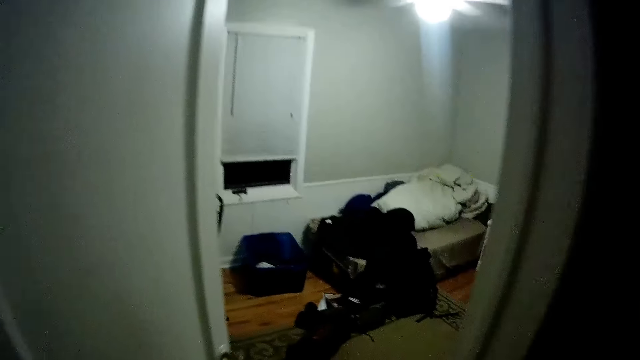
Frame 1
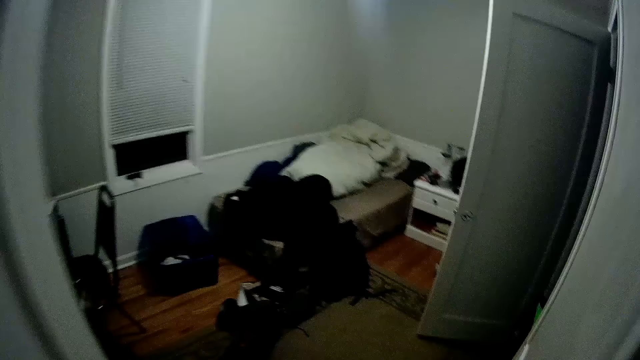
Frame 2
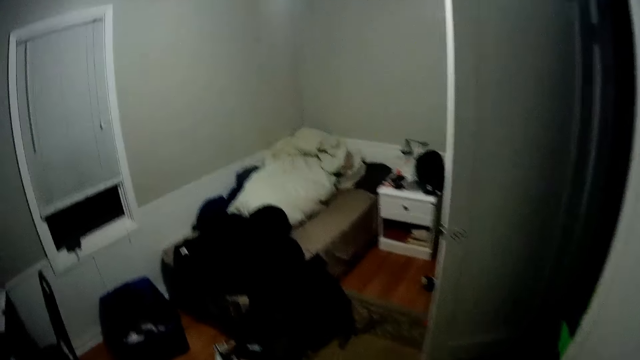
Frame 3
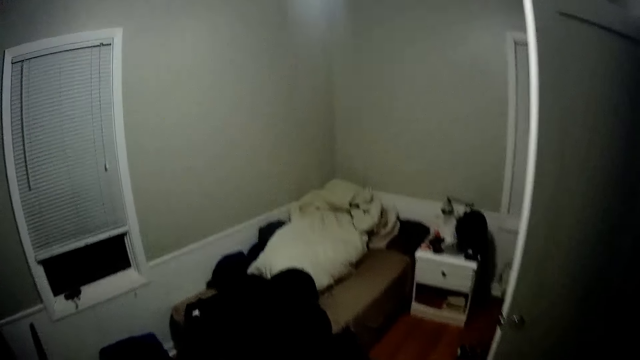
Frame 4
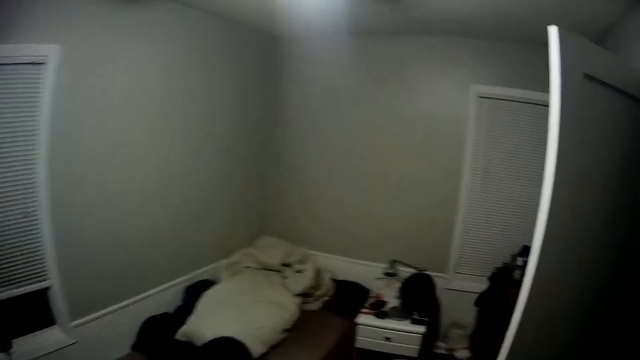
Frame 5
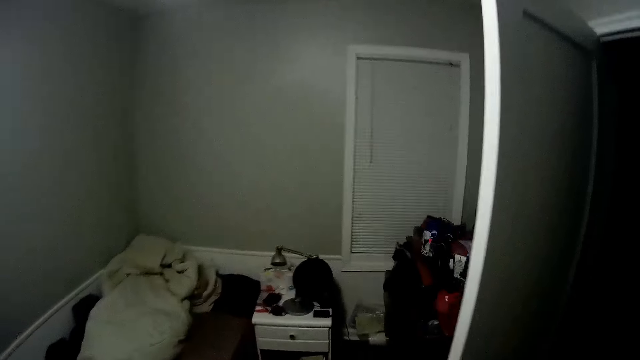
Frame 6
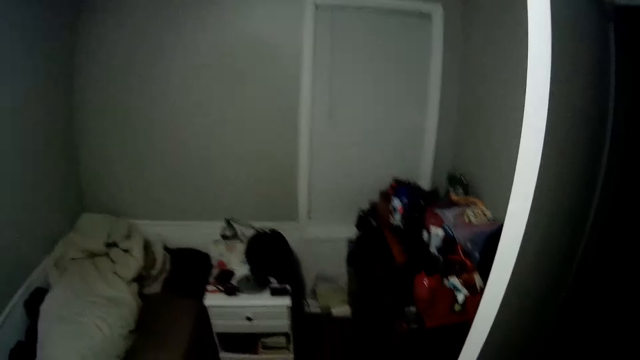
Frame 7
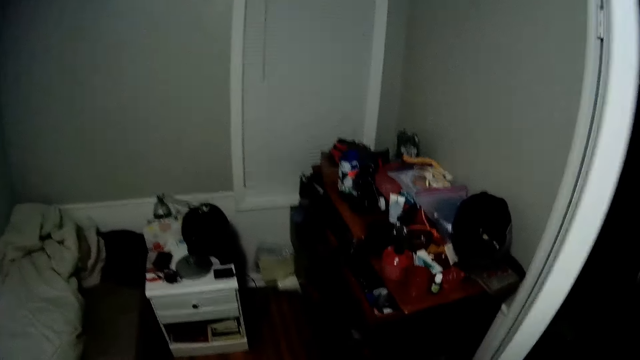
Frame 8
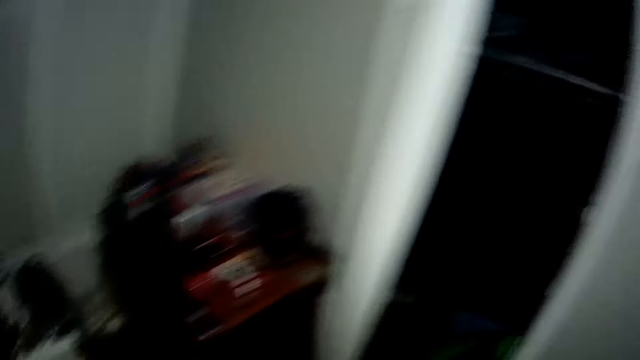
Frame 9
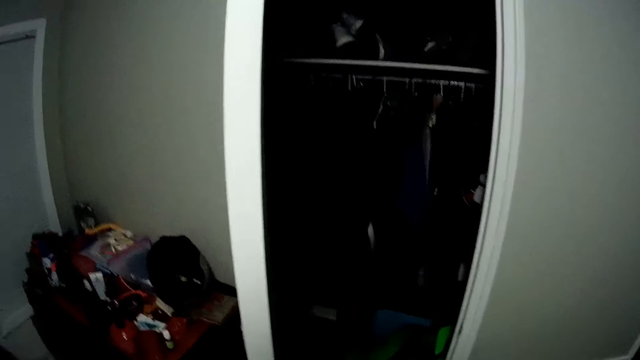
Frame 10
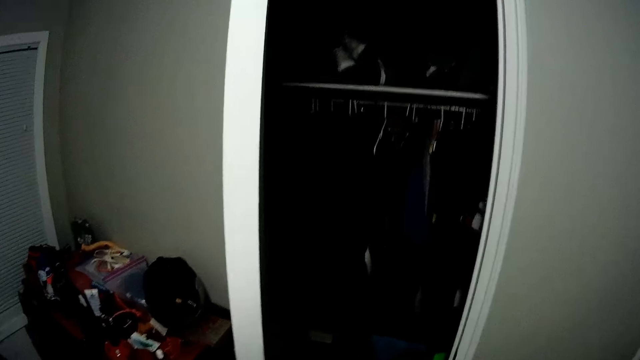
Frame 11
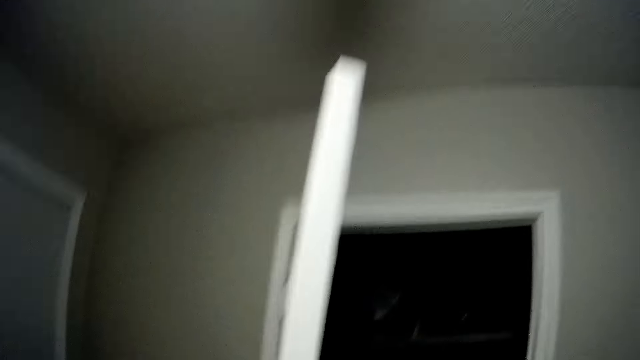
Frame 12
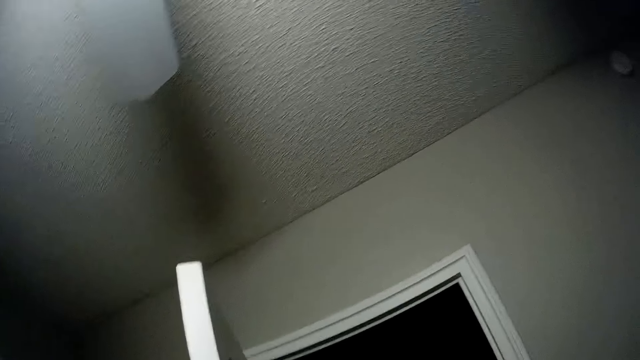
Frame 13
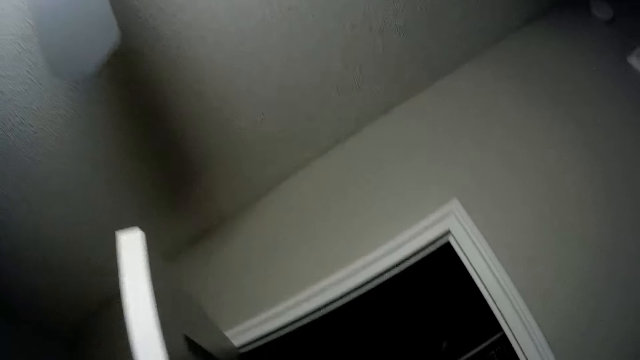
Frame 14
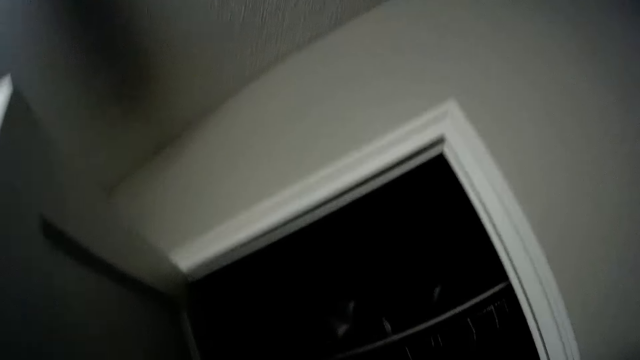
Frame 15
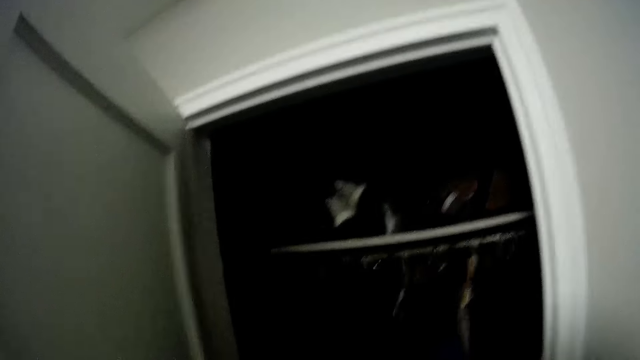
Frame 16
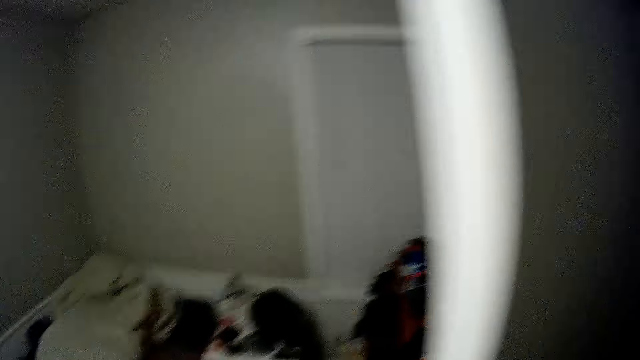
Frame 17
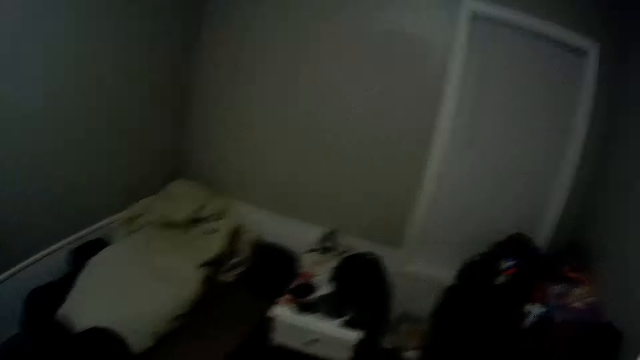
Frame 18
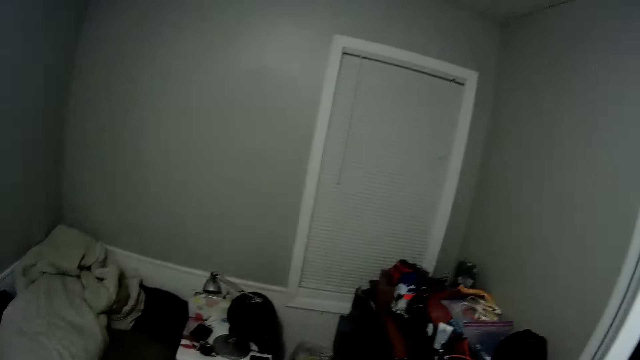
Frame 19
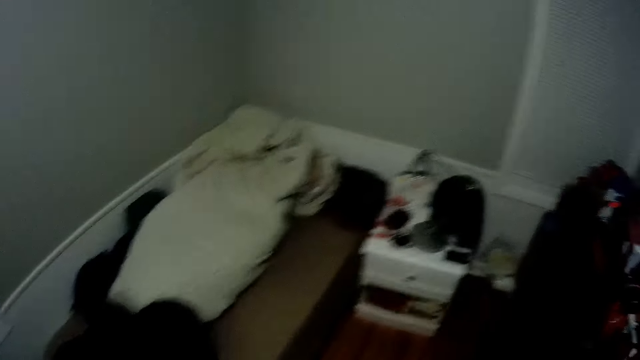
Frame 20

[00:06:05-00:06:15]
The camera wearer looks around.

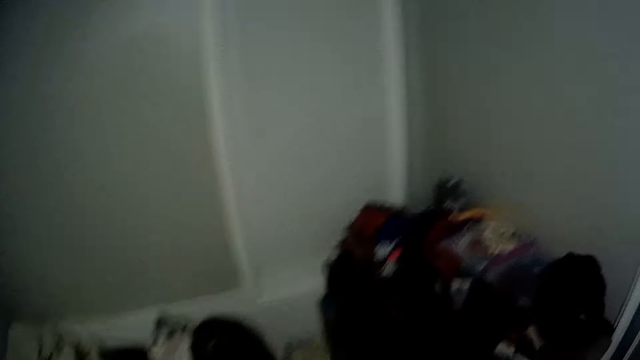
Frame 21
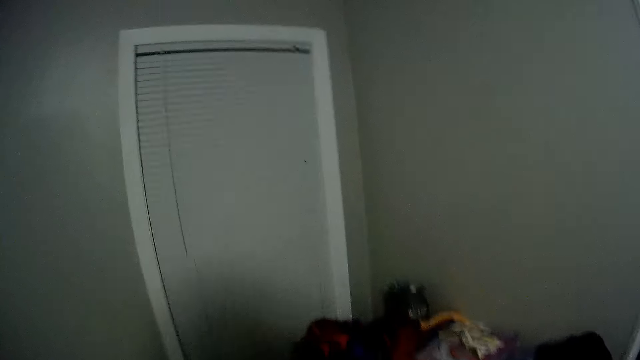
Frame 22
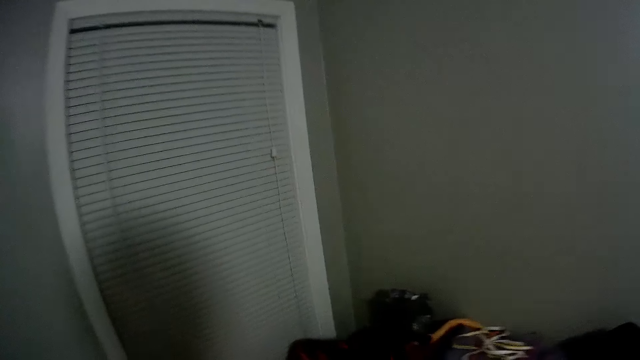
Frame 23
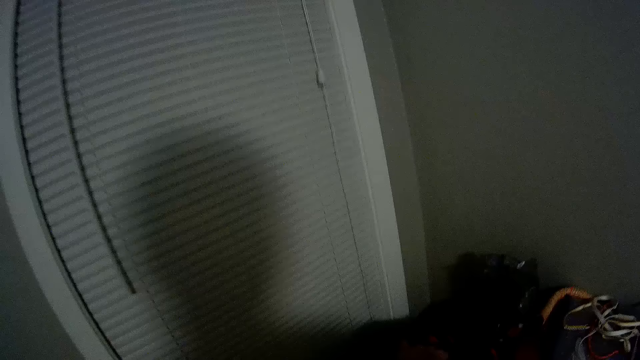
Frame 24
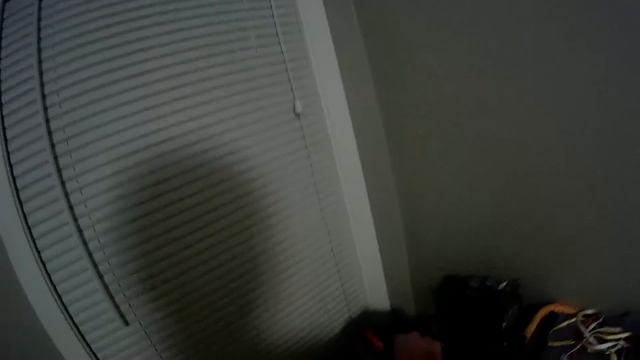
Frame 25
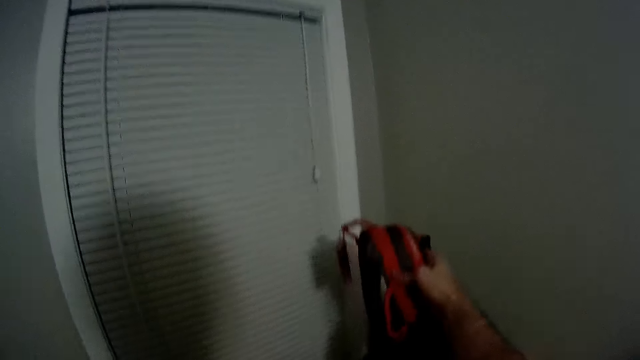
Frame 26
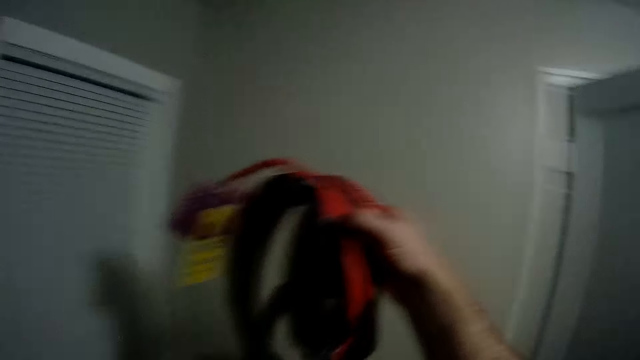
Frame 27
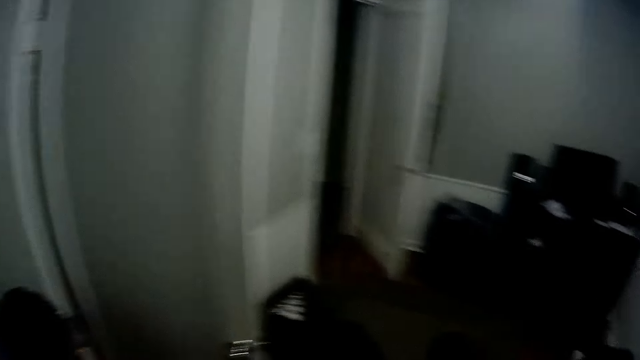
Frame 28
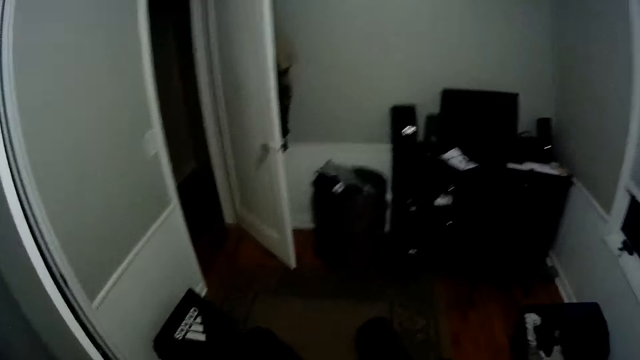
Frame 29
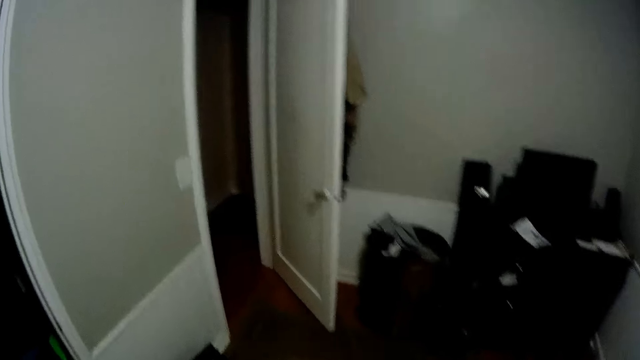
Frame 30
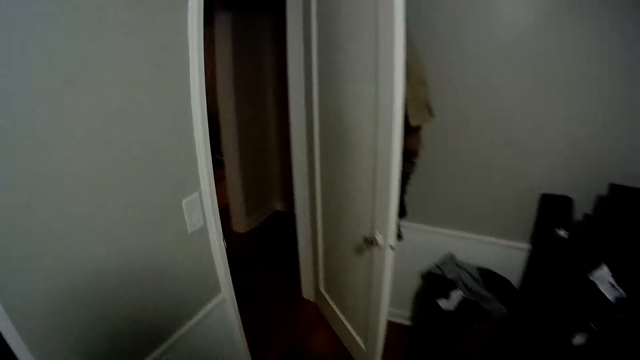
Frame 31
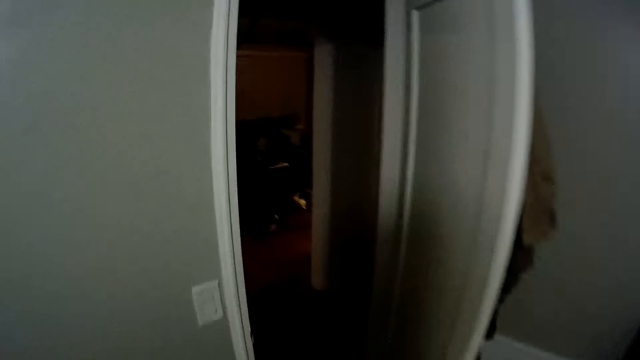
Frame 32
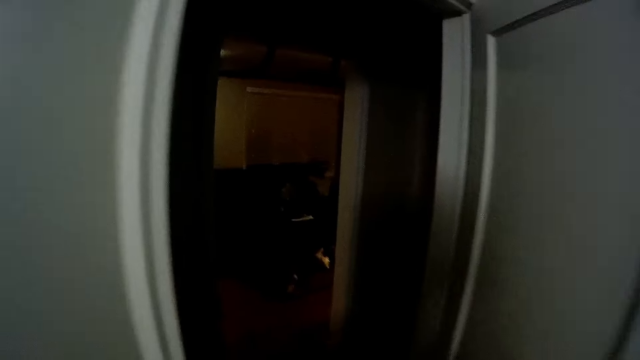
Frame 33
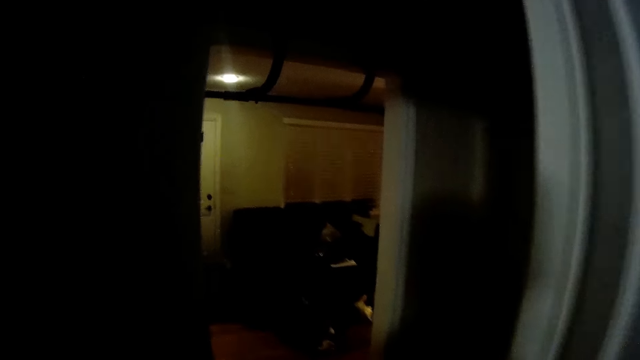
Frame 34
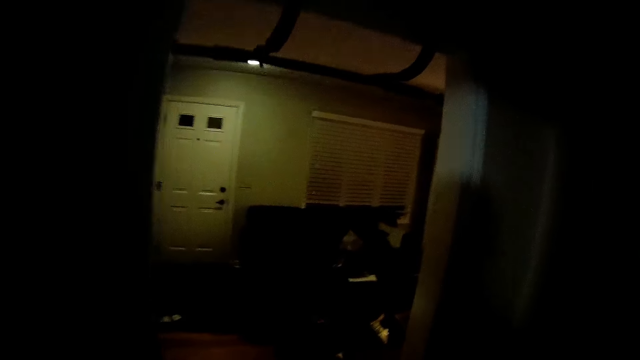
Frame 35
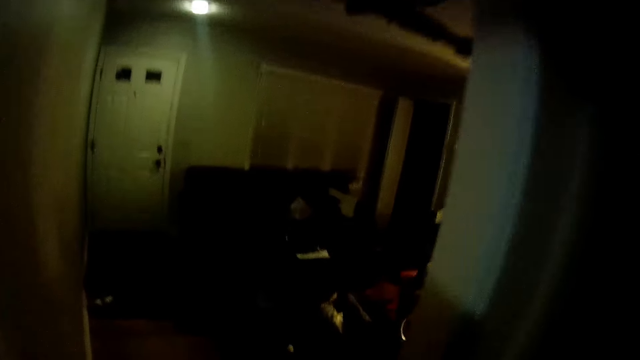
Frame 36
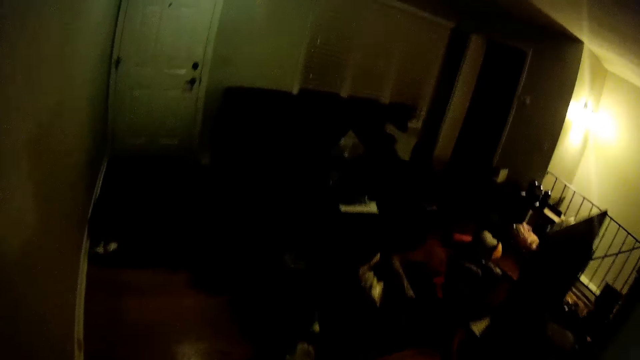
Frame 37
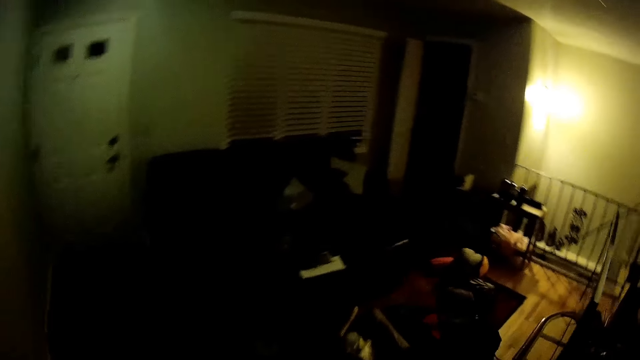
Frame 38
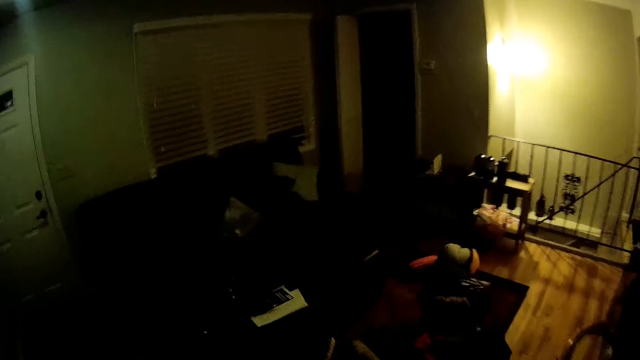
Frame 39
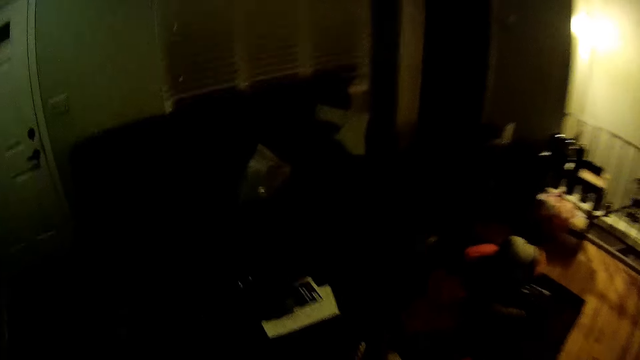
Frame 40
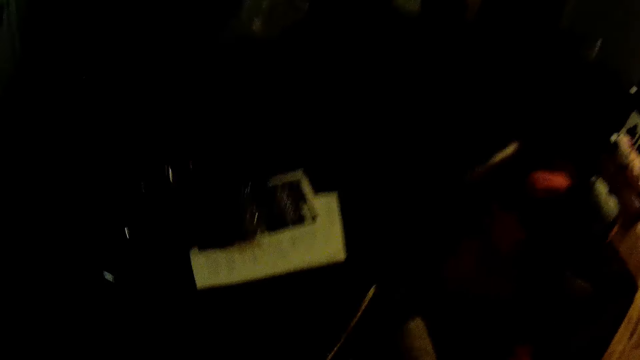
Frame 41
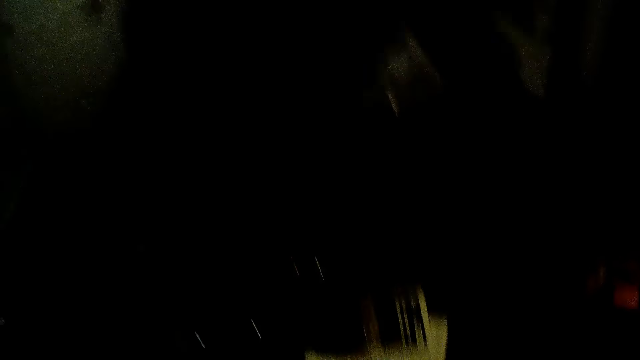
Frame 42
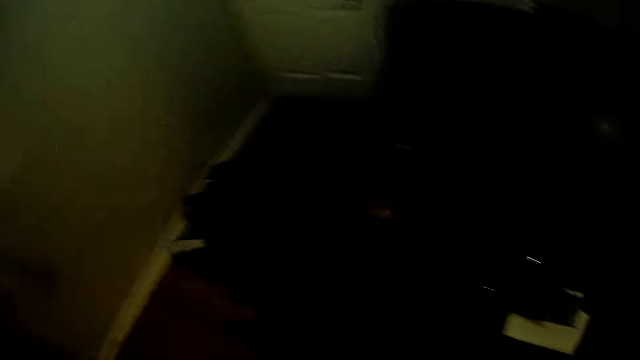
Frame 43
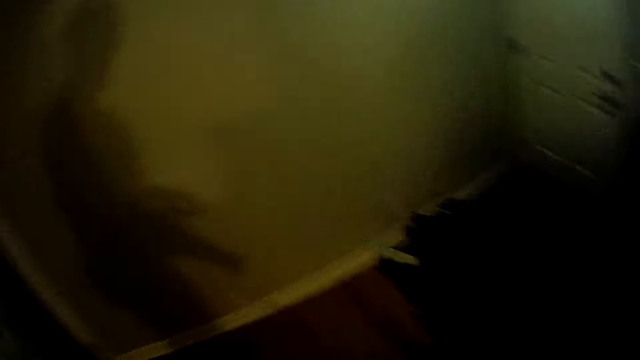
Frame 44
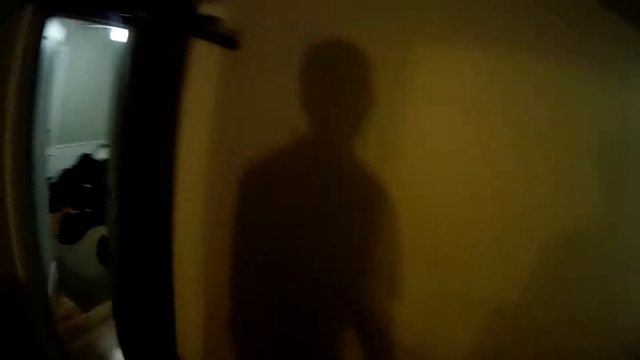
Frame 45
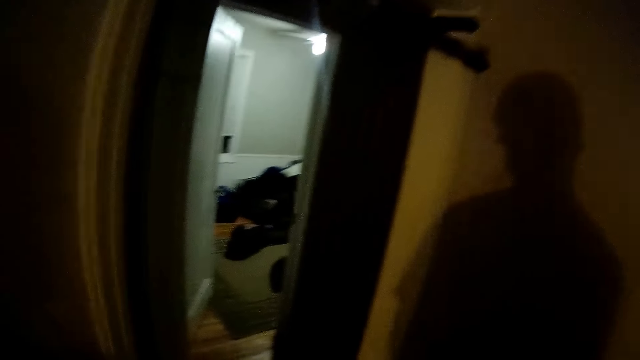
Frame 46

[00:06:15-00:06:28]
The camera wearer picks up a waist pouch from a table with his right hand. He walks around. He walks back to the sitting room. He drops the waist pouch on the table.
